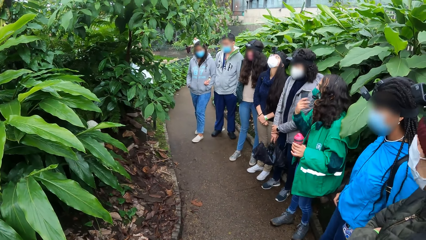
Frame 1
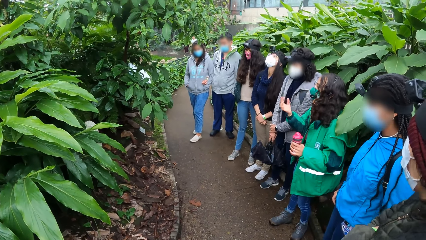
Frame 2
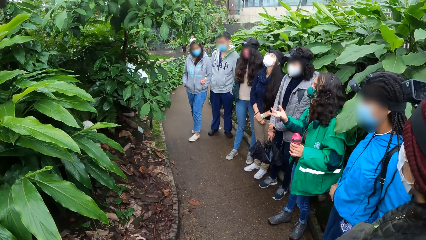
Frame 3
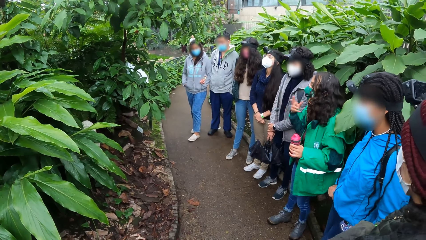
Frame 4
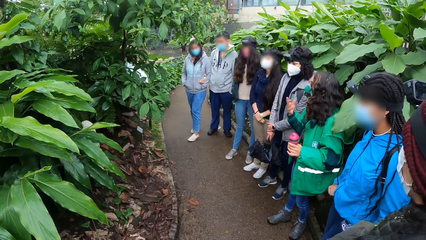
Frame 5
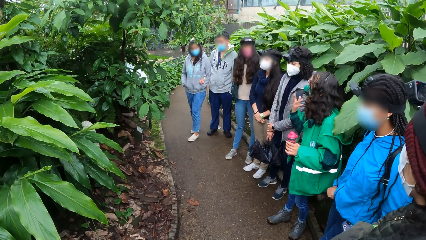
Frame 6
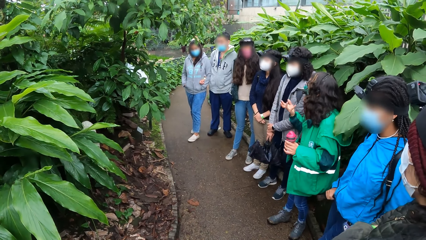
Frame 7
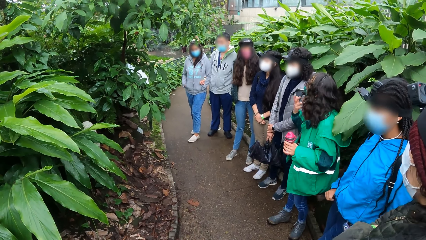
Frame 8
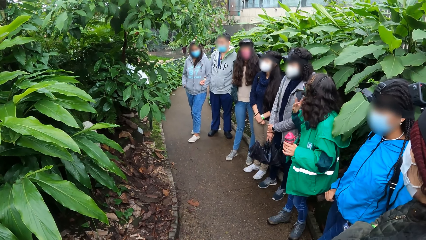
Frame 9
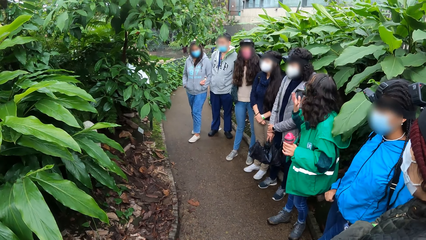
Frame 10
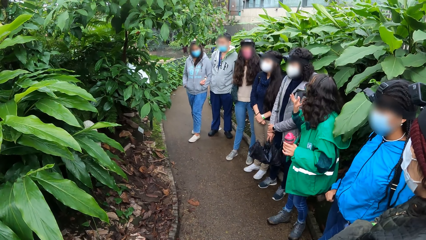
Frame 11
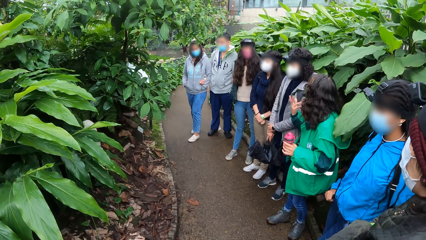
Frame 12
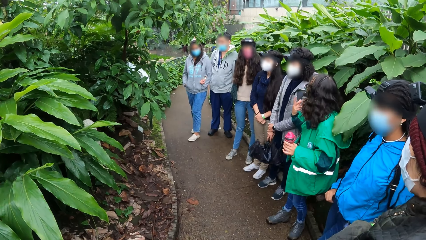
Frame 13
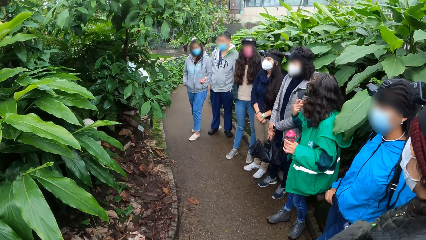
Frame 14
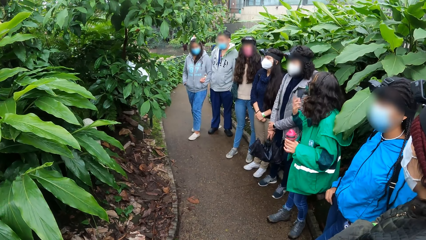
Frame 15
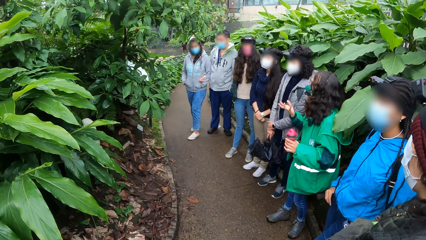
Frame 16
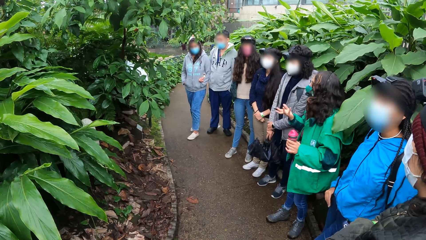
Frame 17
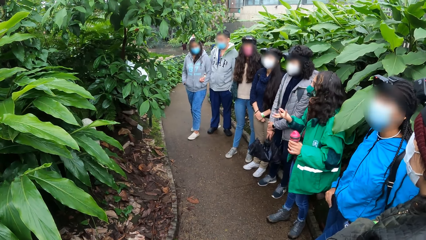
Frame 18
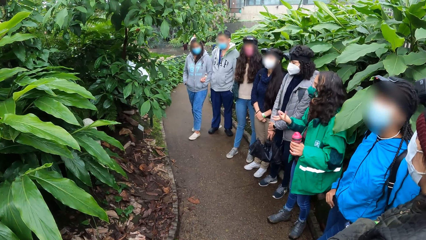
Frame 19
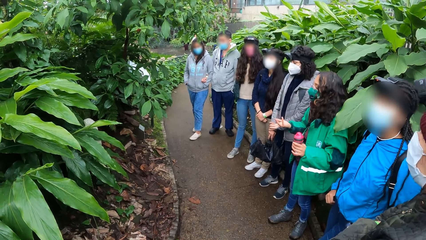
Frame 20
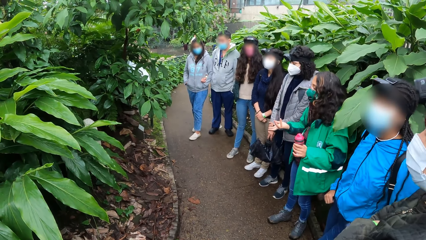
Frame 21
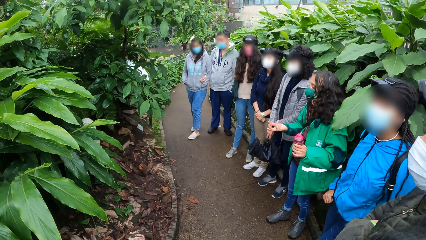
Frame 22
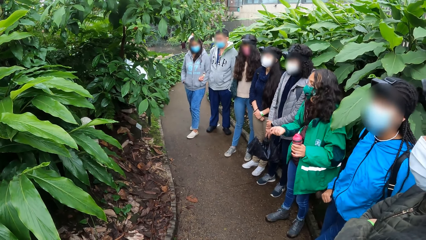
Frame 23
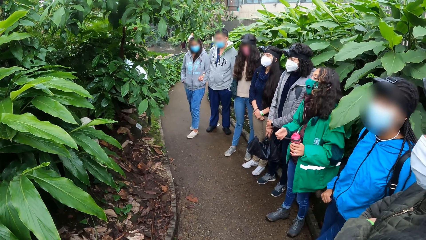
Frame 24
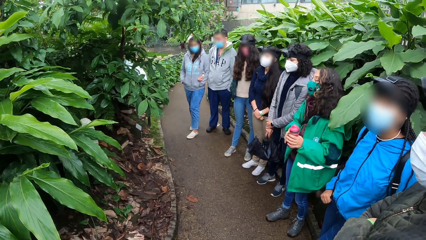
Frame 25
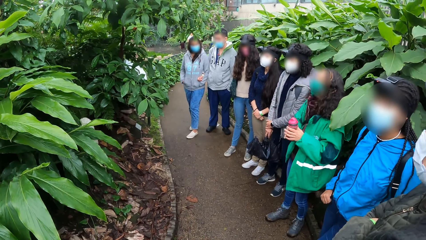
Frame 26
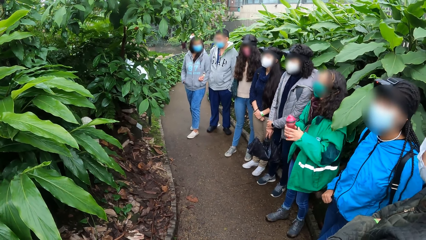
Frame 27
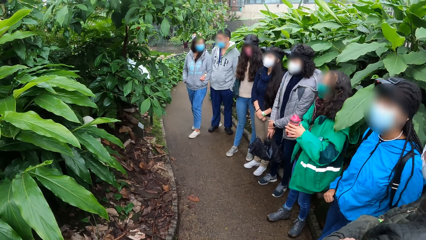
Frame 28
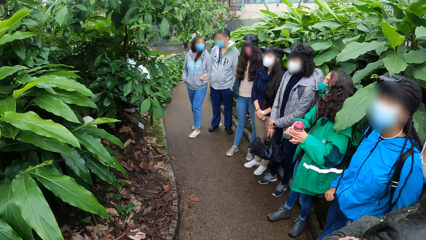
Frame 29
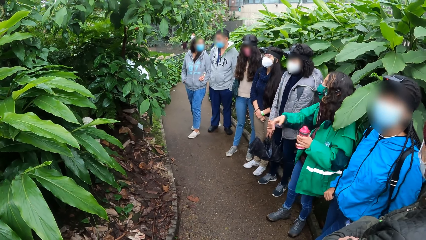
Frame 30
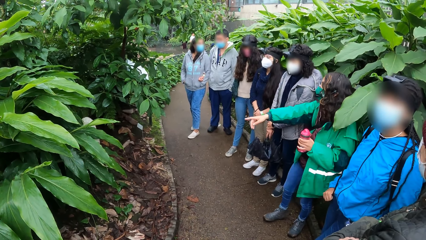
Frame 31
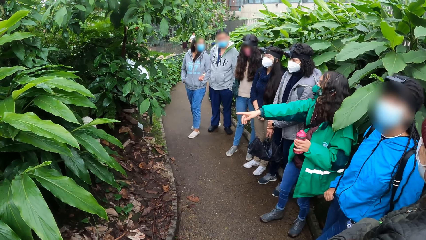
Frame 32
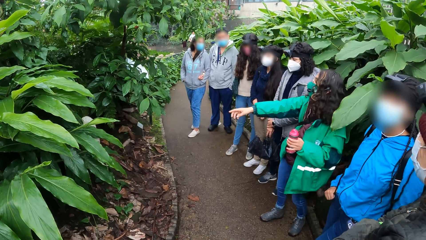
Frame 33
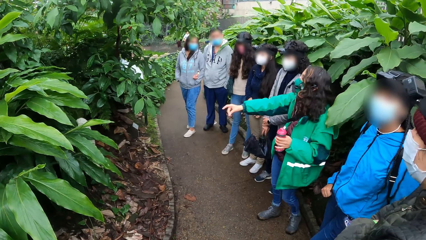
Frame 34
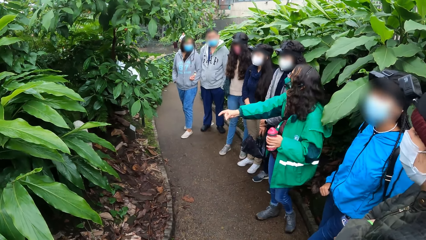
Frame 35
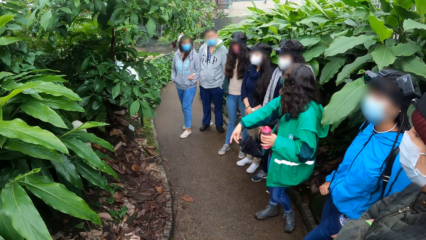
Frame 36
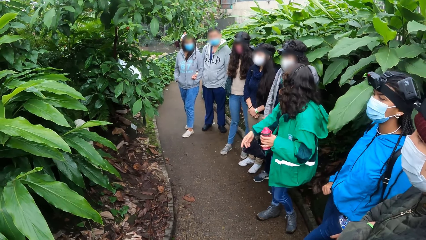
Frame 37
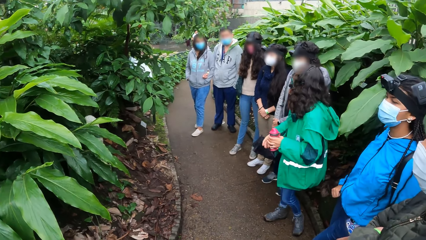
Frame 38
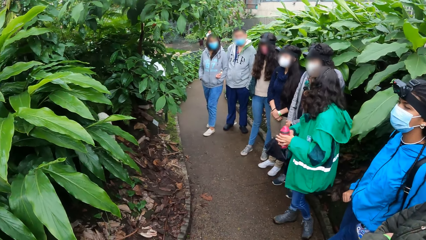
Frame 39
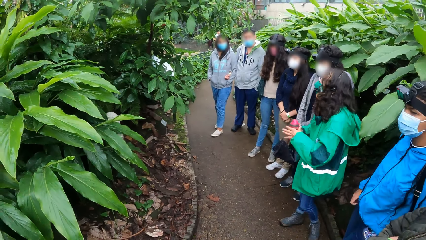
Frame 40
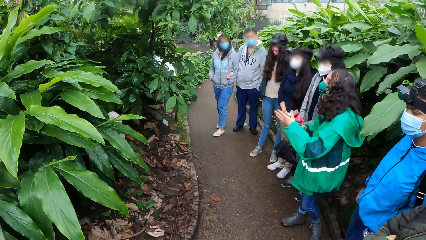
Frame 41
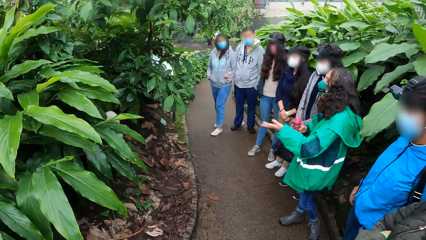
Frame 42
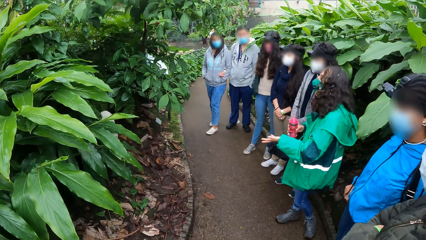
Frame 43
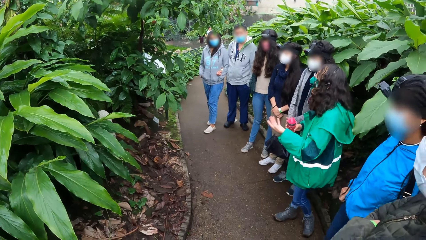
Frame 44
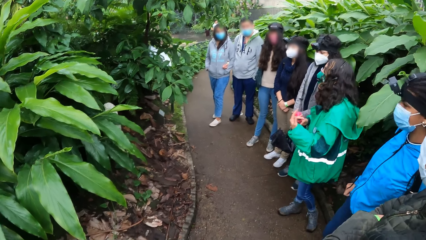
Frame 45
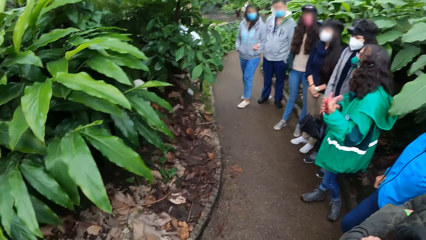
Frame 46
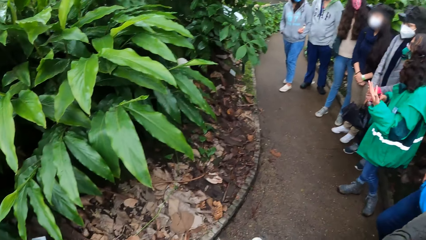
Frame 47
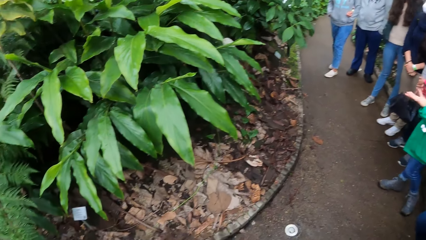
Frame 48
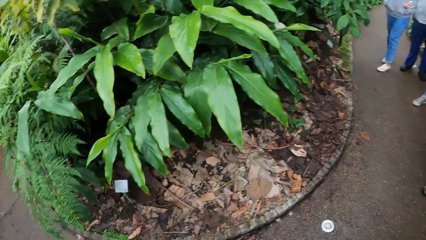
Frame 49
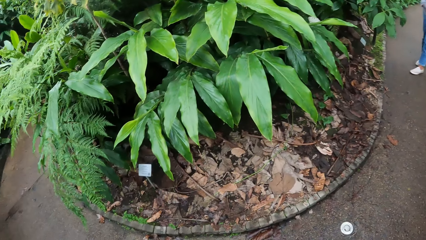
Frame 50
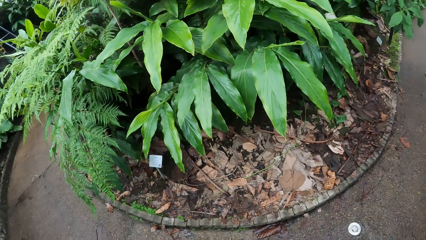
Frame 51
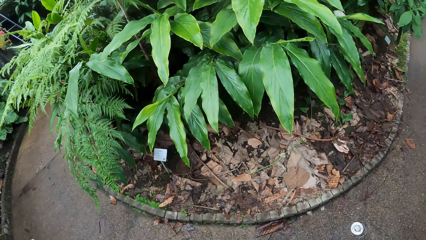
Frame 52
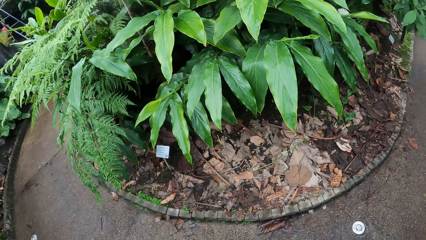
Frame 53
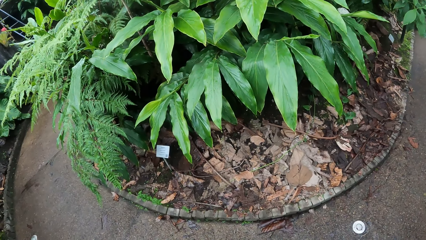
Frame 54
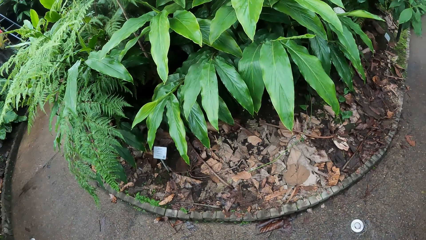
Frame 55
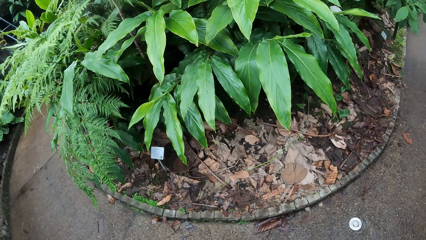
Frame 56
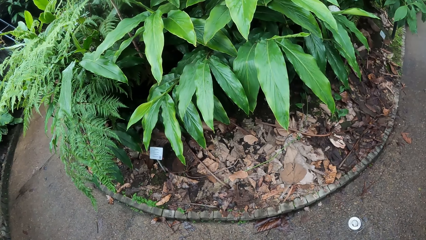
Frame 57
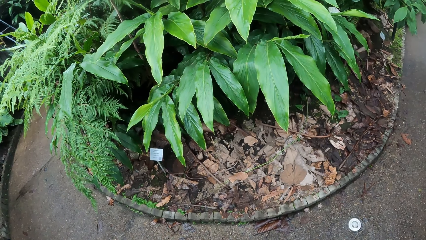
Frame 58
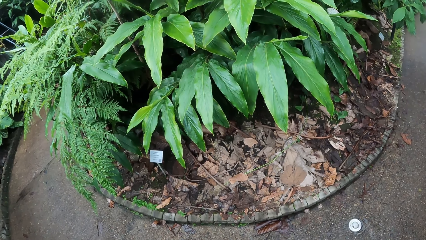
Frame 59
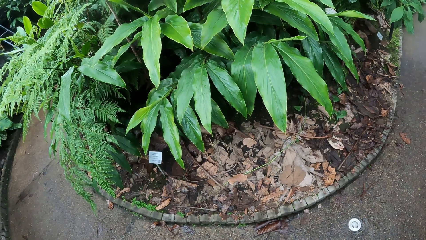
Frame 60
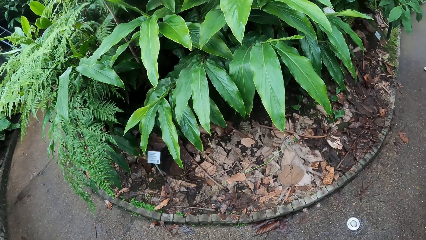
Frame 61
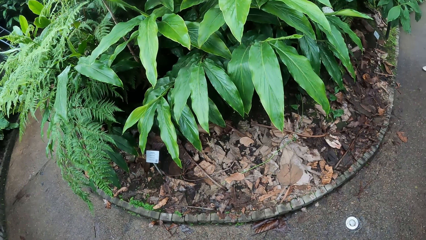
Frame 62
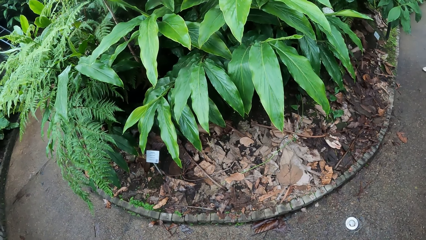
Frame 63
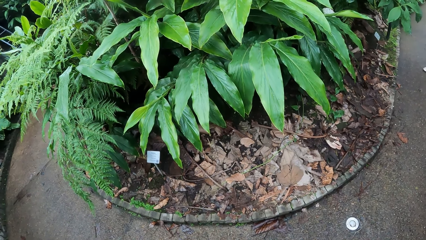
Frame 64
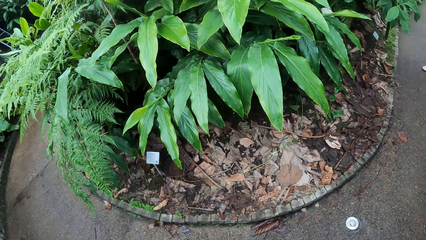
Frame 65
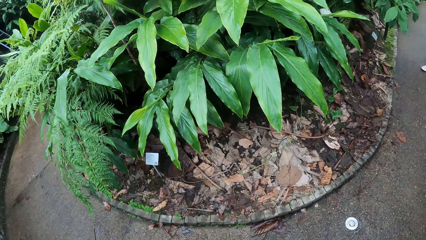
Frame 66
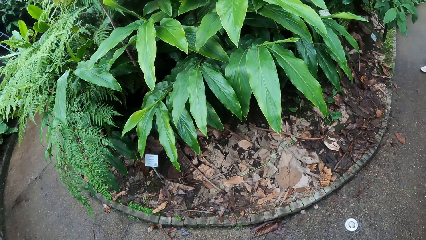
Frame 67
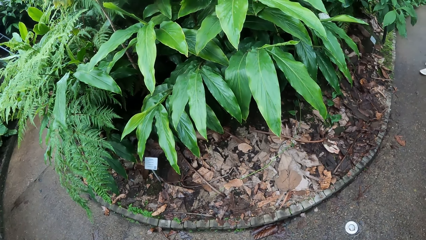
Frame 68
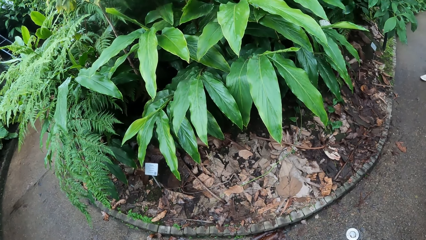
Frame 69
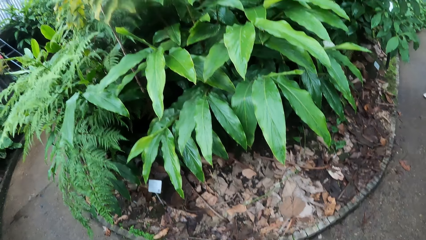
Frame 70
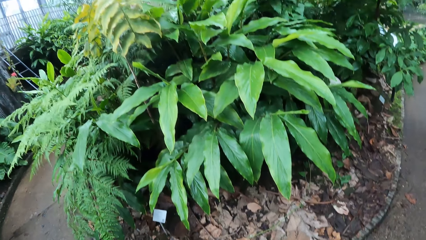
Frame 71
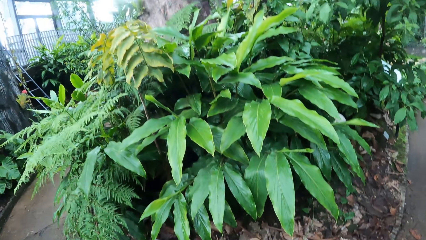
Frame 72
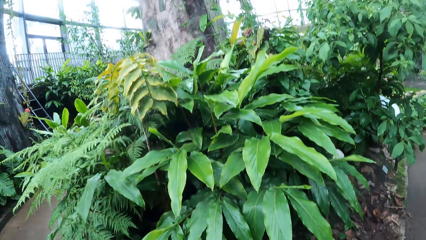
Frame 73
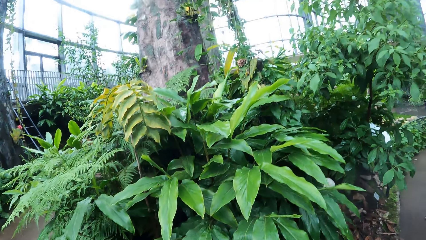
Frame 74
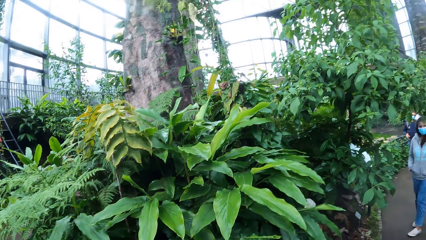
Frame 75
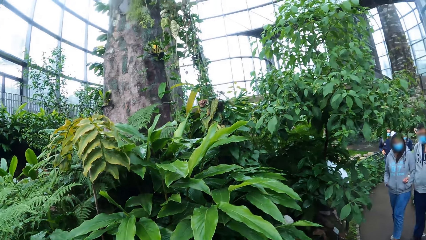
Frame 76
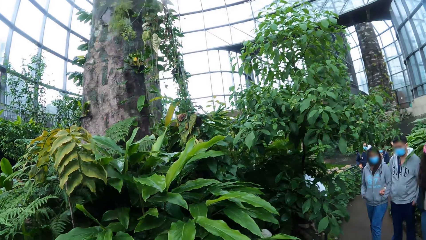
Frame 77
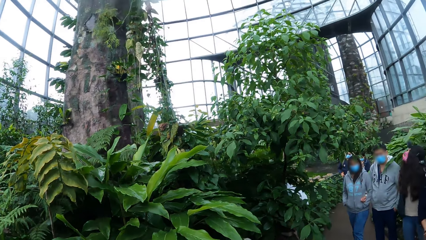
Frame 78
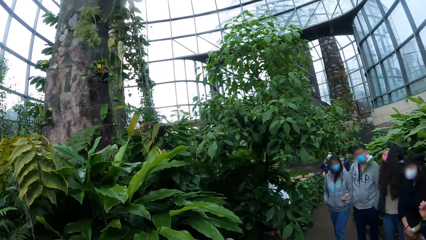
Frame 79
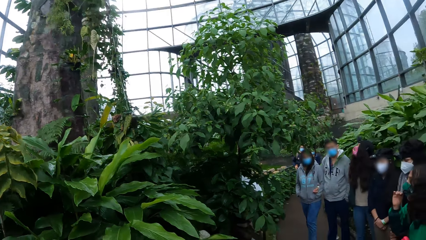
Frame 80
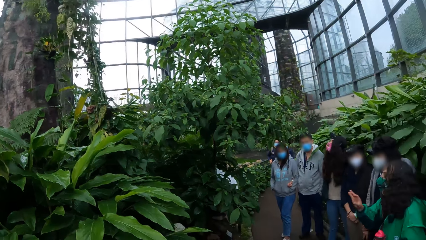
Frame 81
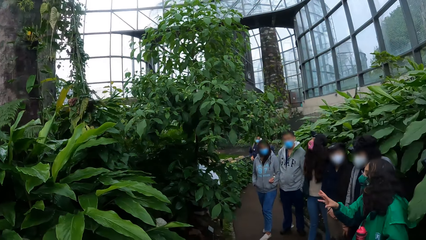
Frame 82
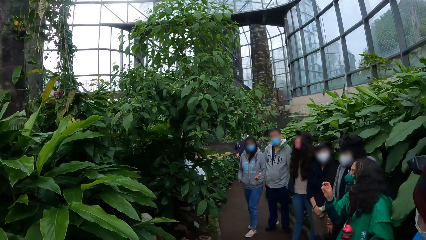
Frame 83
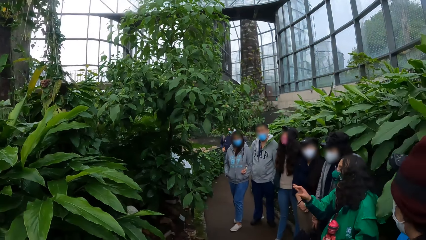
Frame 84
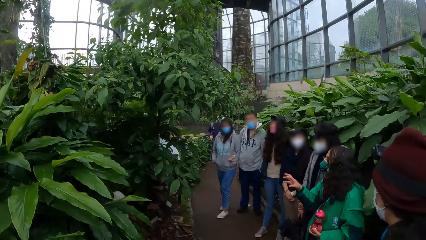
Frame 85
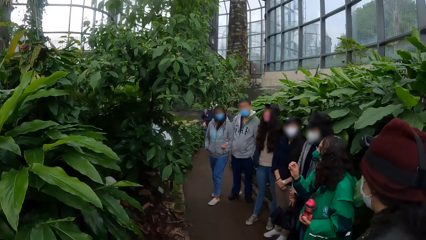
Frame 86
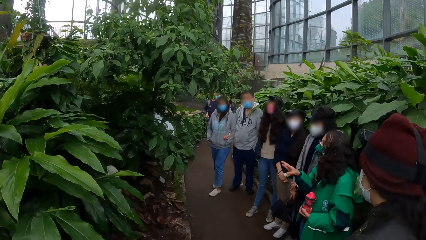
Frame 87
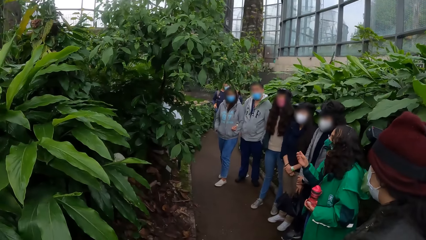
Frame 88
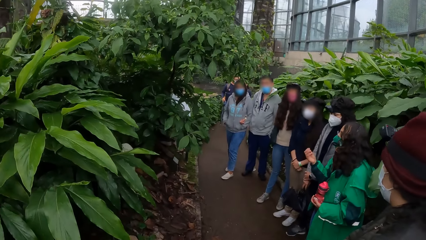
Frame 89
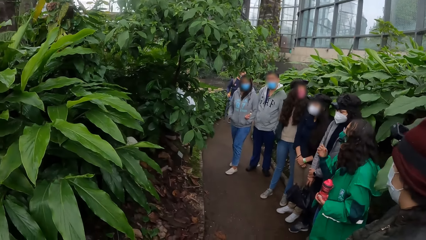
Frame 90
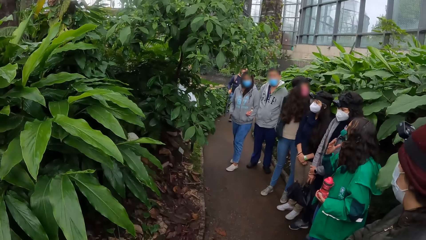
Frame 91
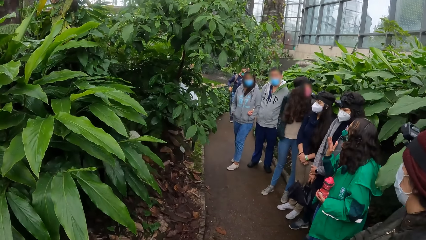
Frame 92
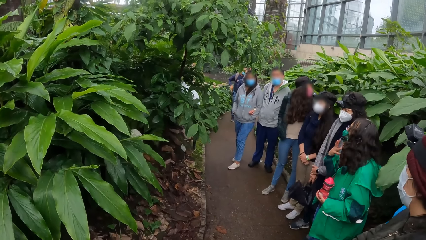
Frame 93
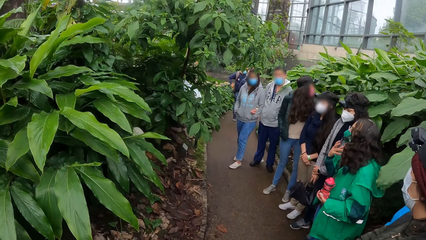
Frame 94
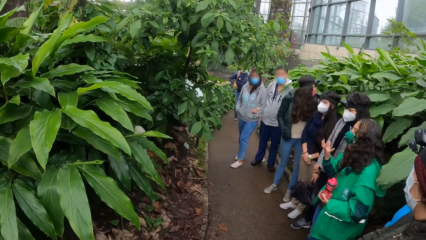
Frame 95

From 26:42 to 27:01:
The woman passes the bottle from her left hand to her right hand. The camera wearer looks down at different plants. They look up. The woman interacts with the camera wearer and the group of people on the plants with gesture.
